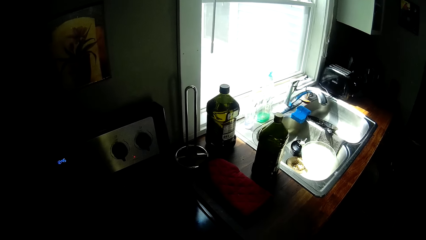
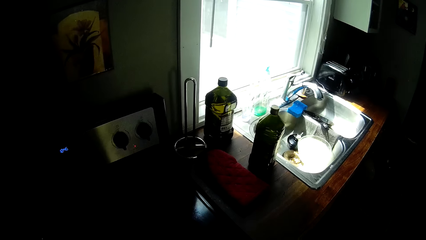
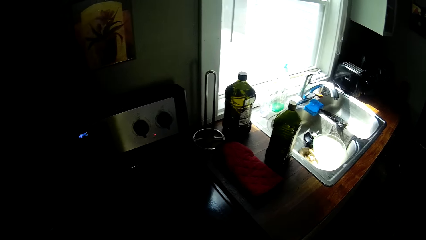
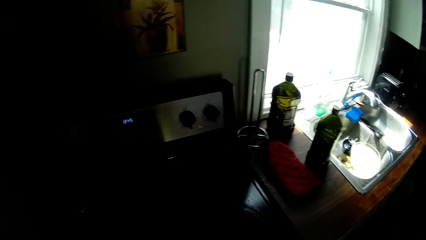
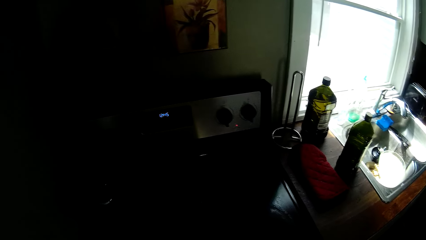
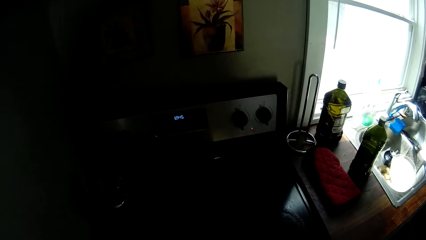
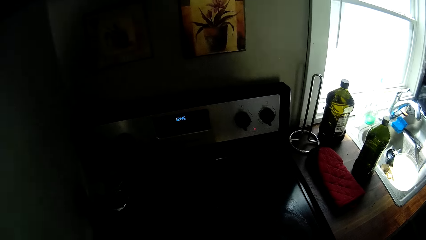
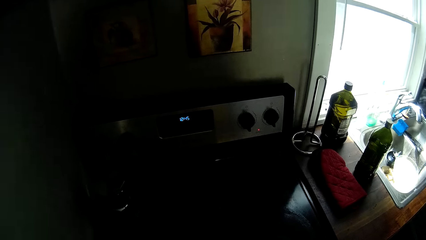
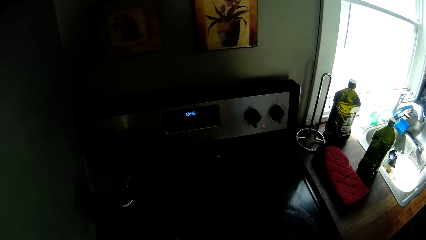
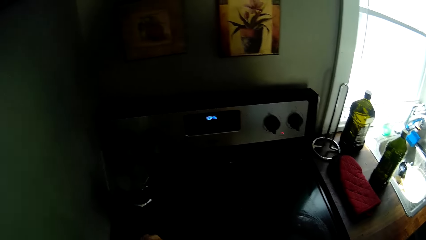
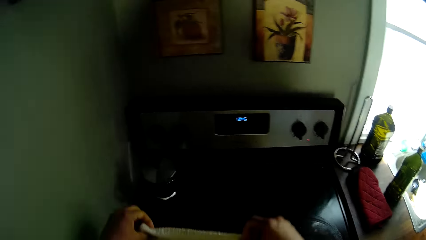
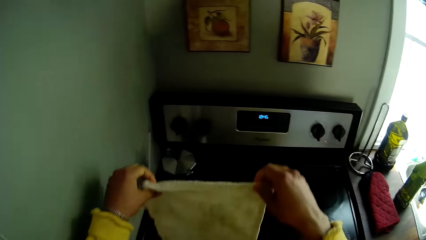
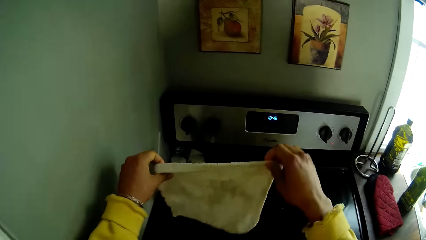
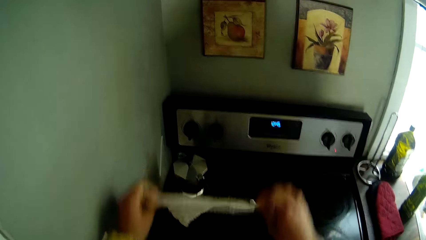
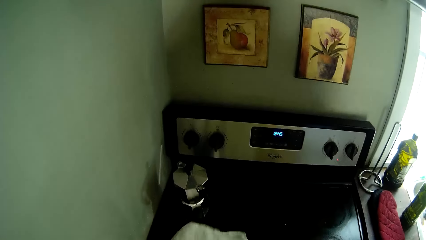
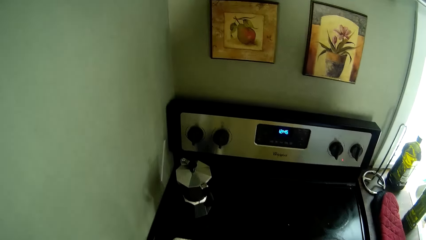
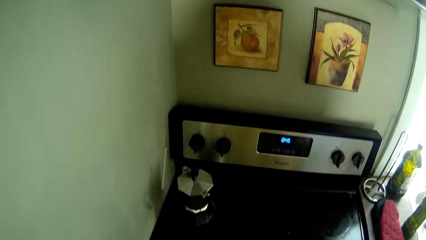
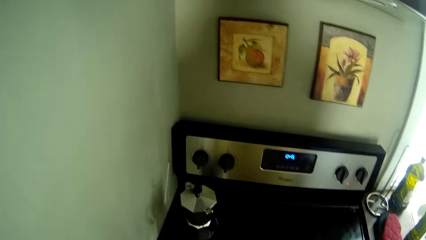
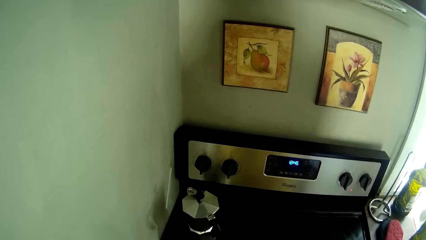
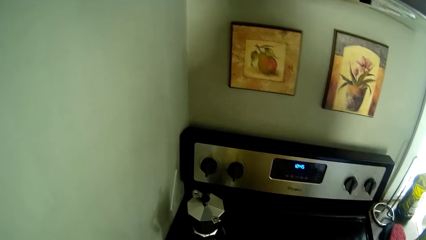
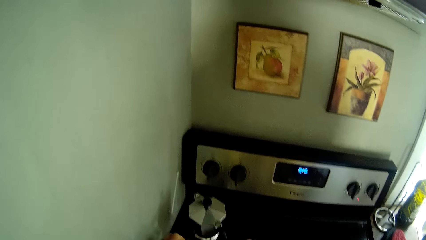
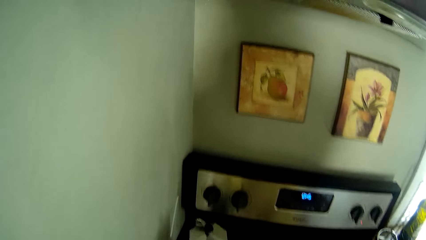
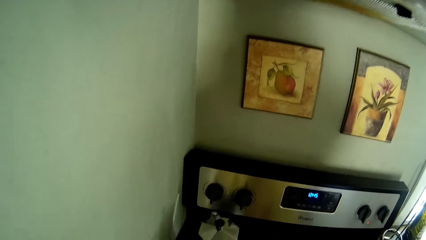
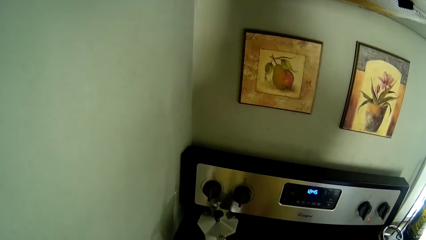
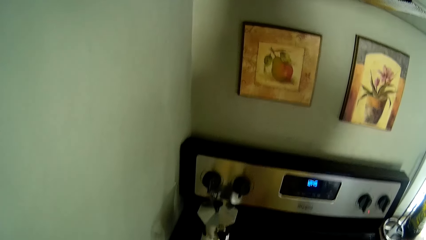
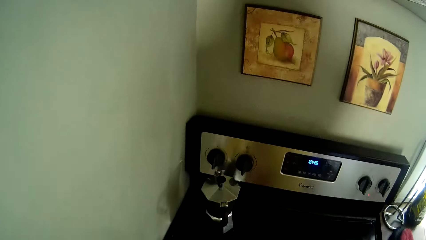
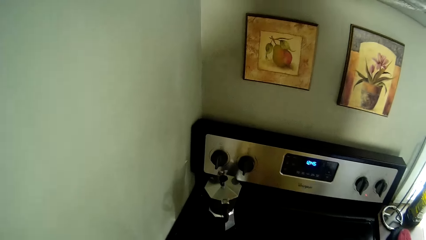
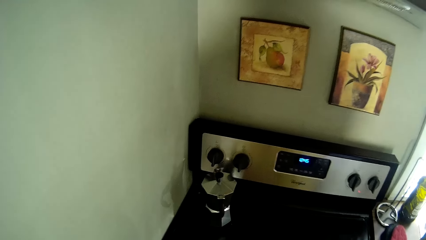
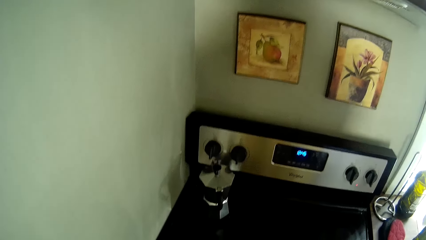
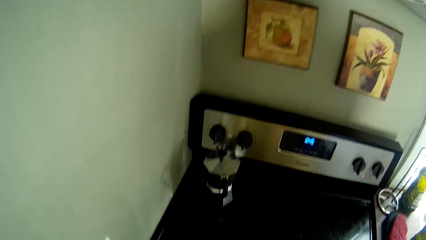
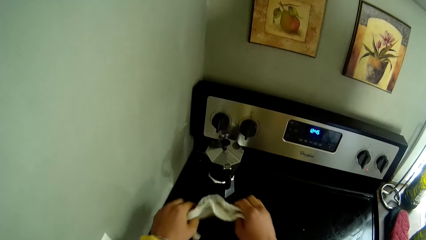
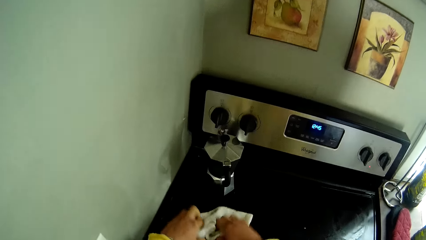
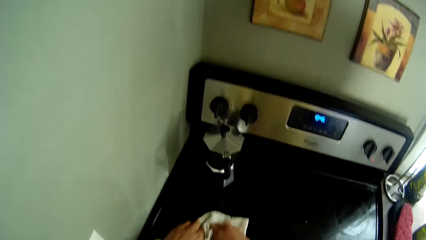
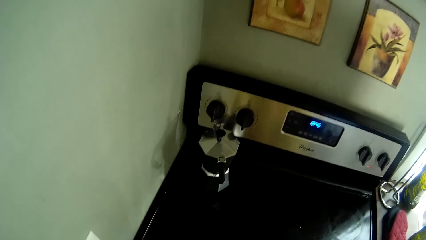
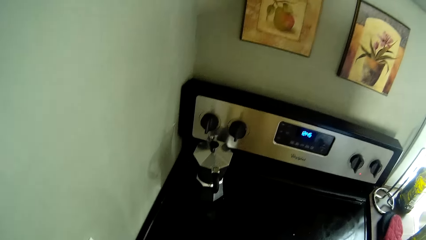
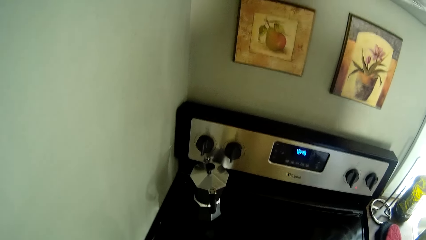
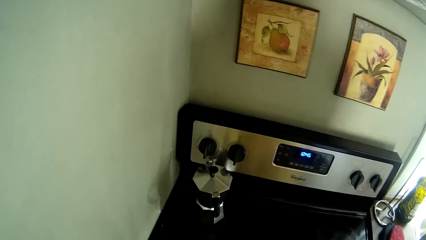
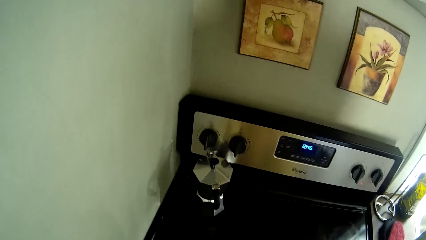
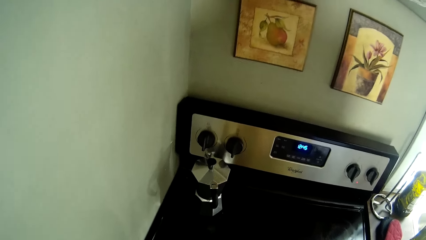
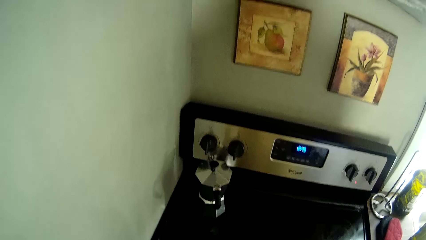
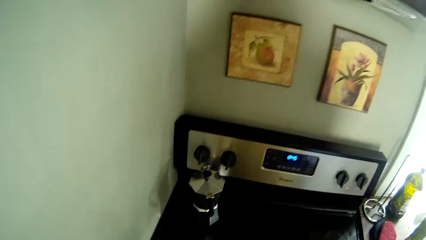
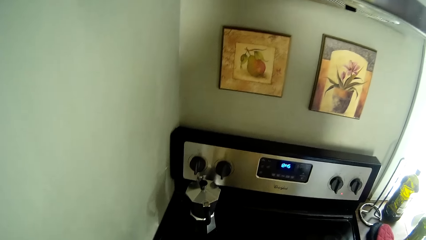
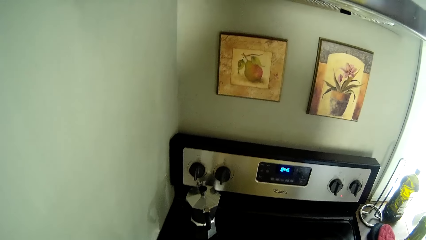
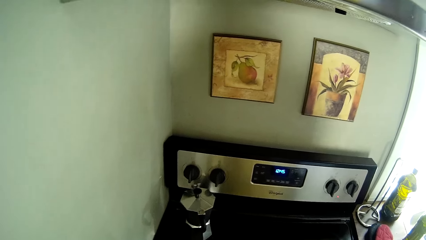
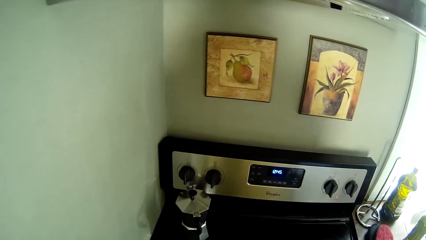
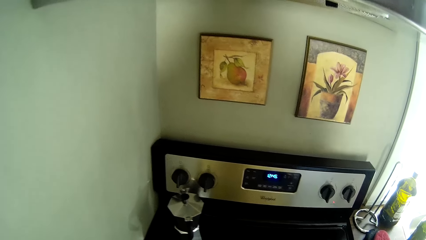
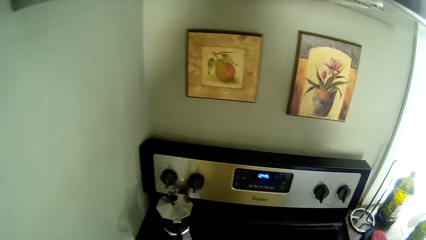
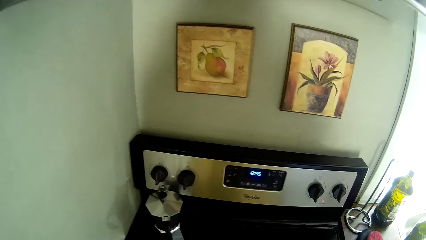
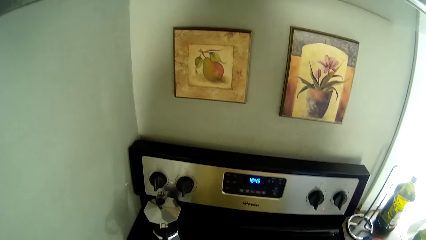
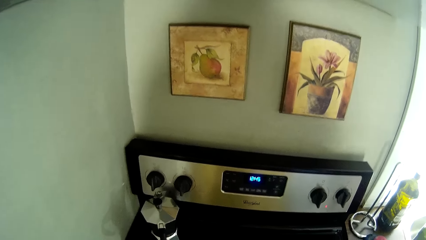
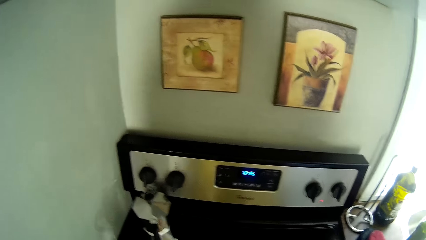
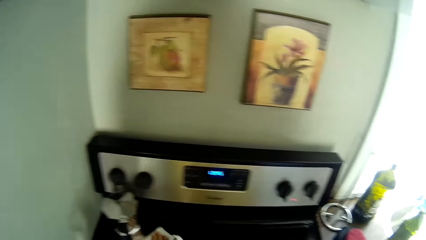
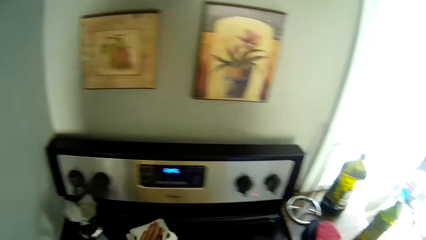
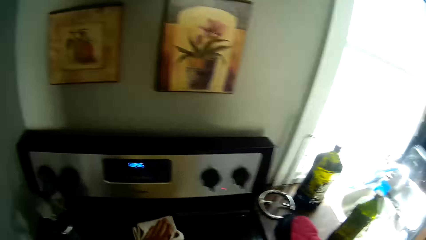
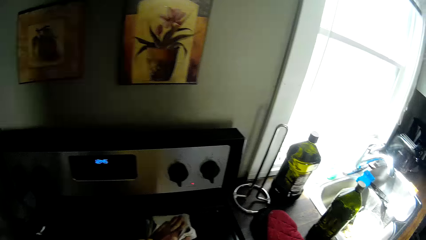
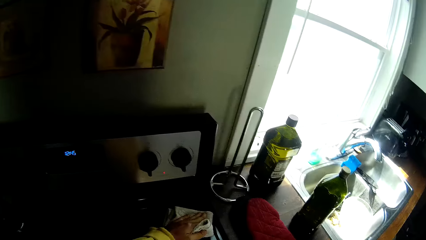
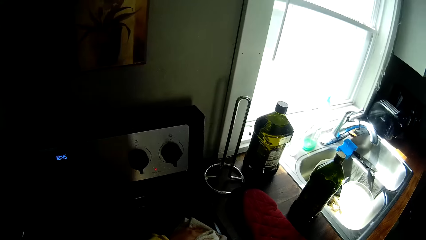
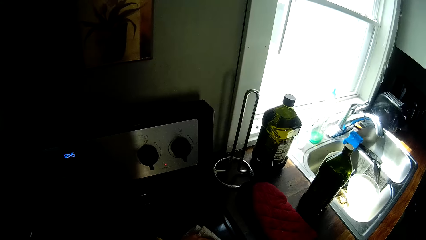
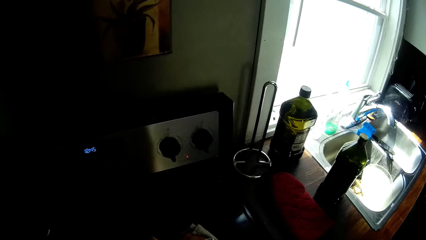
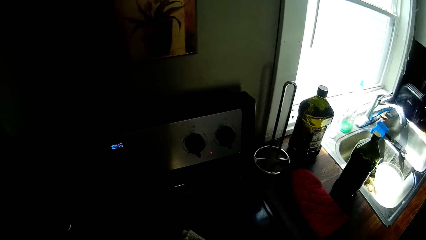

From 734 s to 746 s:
The camera wearer lifts the towel. They wipe the table.

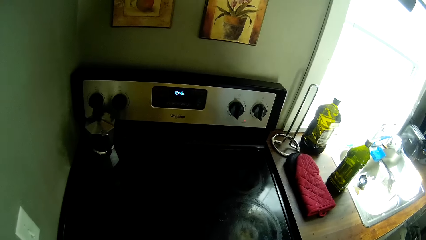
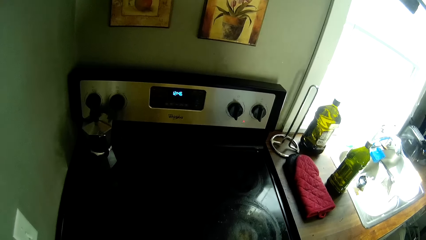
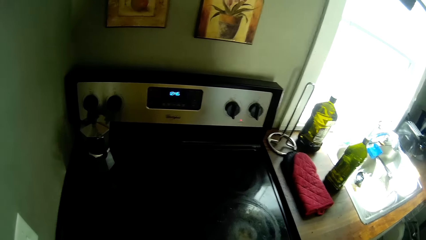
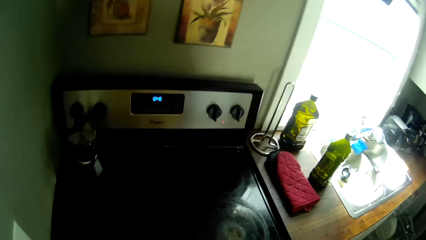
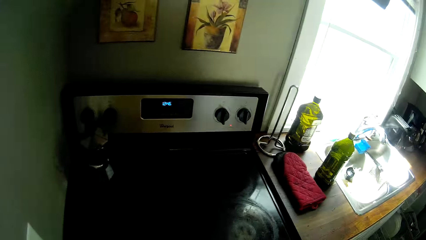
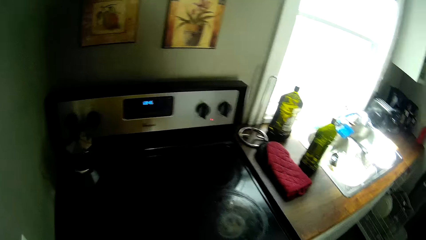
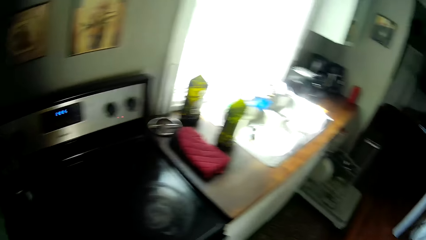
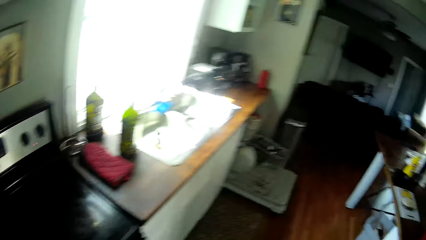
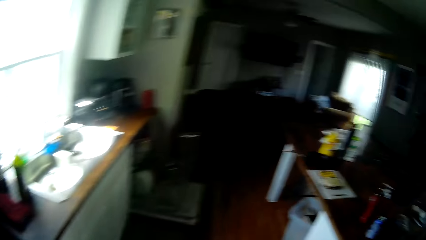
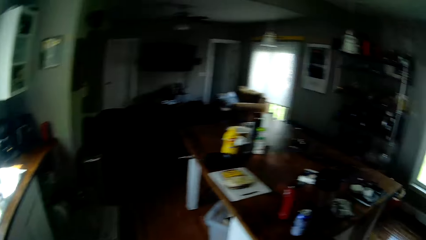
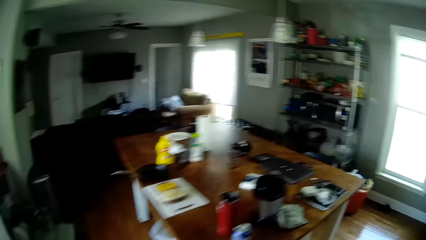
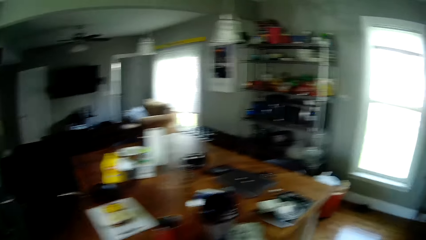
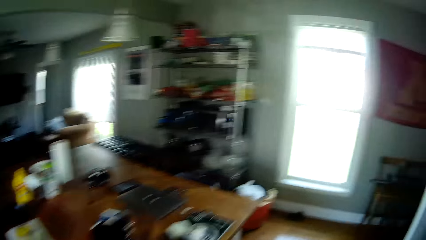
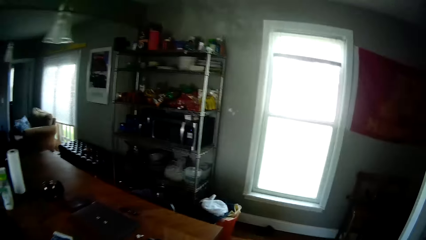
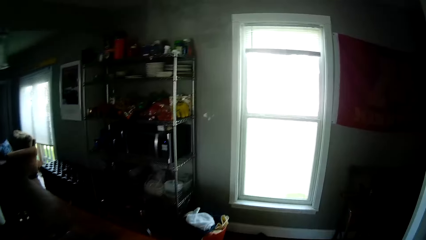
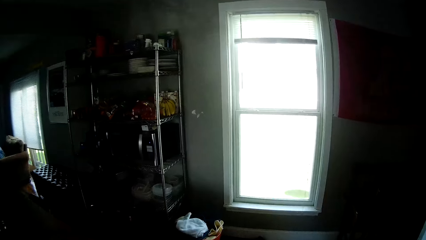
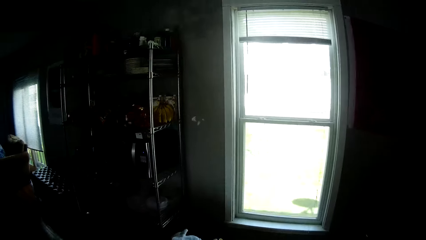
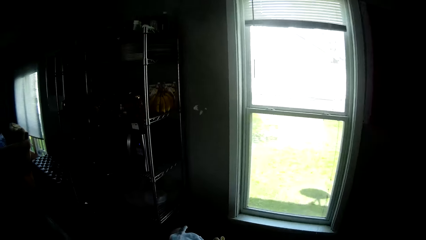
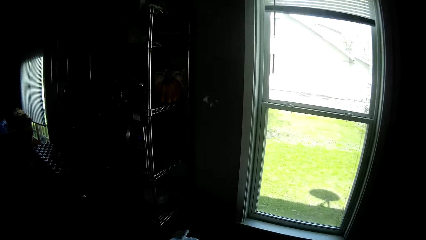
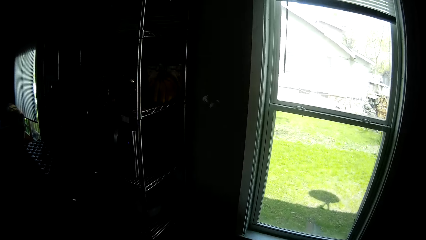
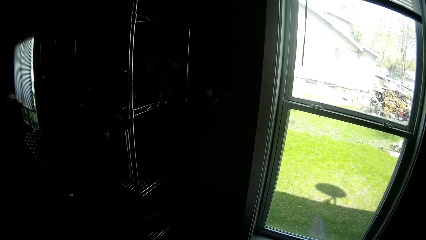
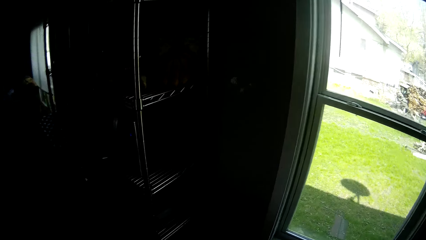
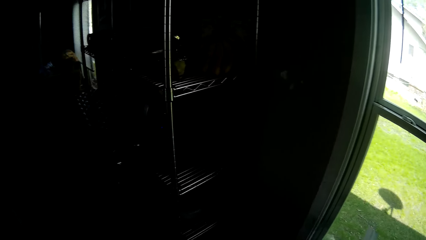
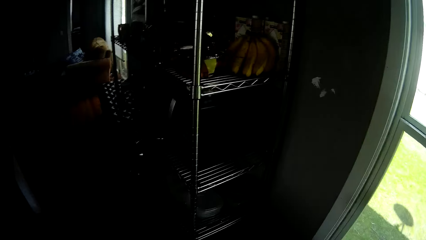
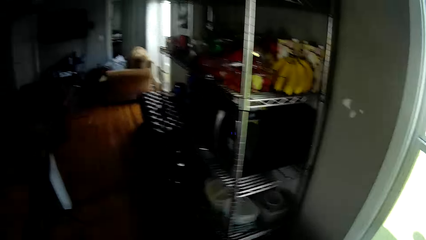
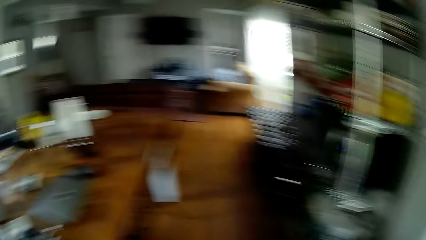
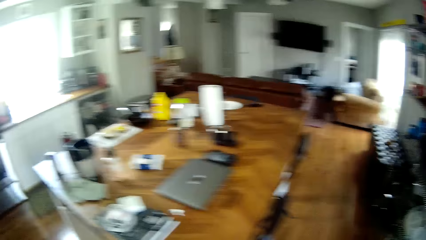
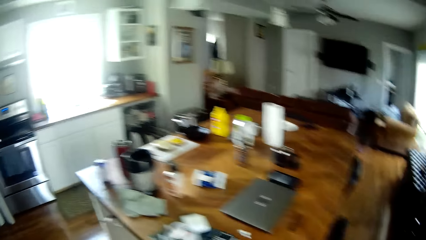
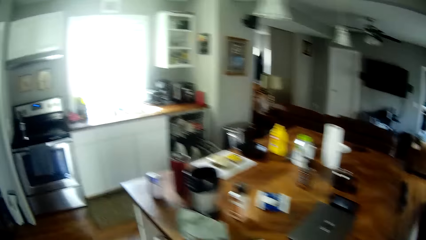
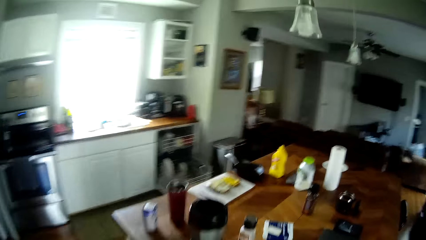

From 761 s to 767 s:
The camera wearer walks around.
